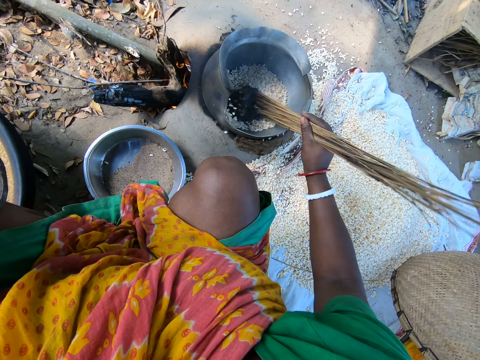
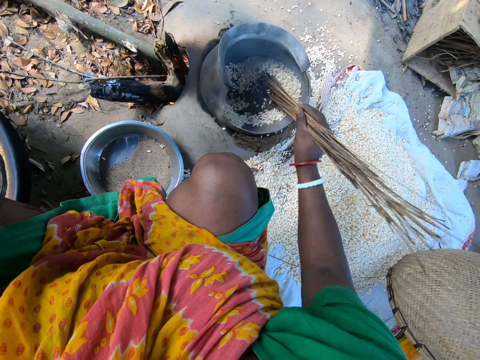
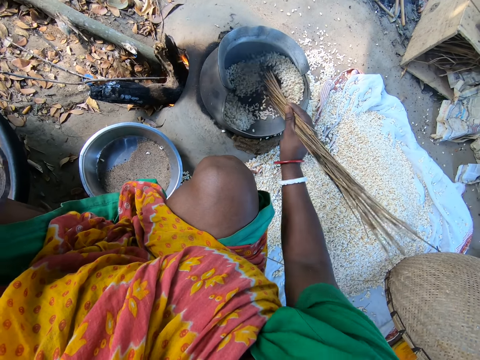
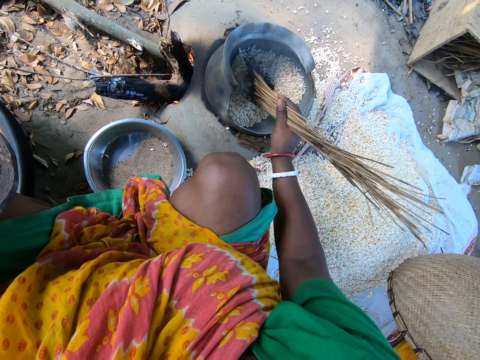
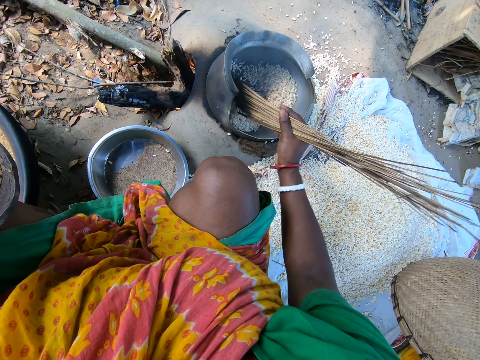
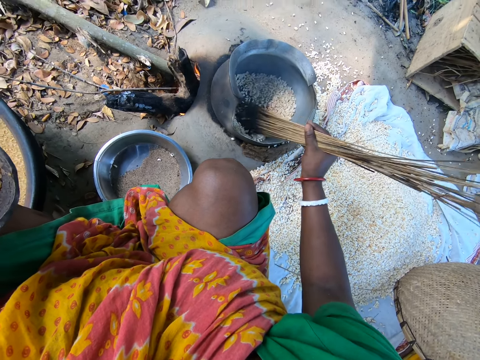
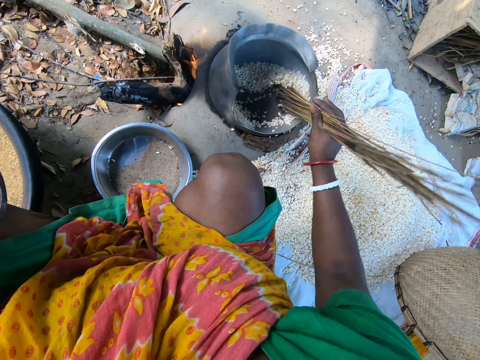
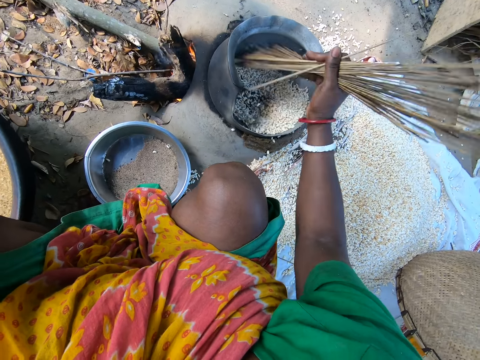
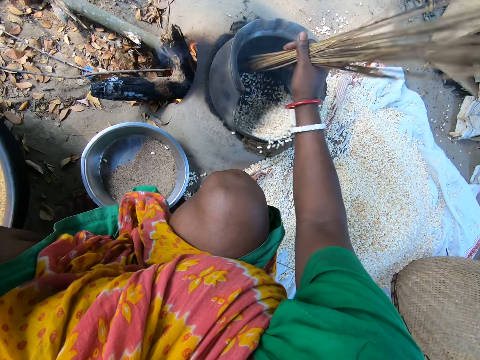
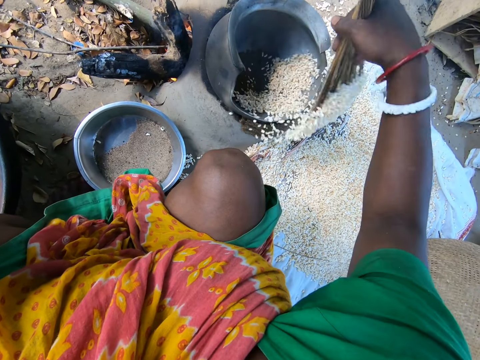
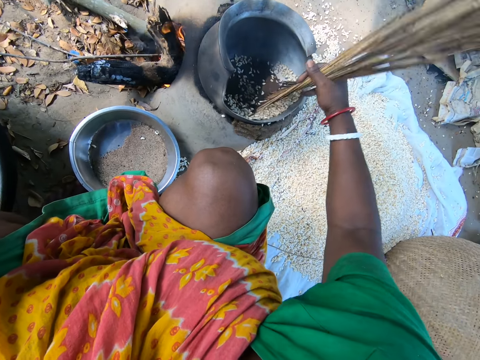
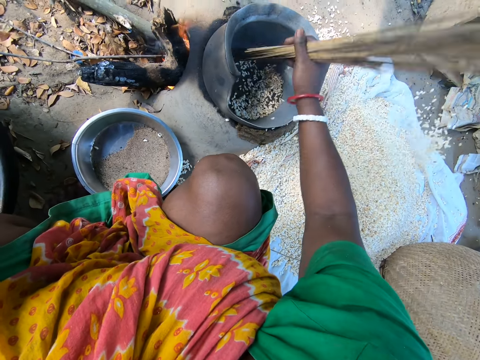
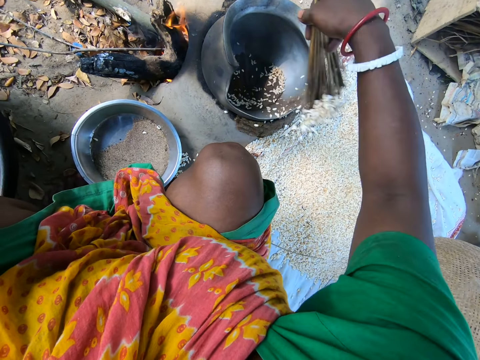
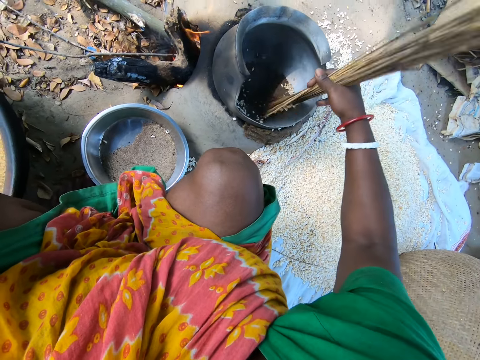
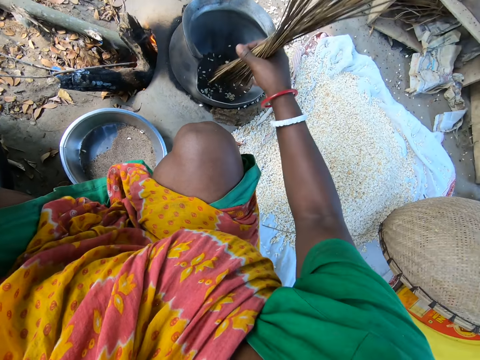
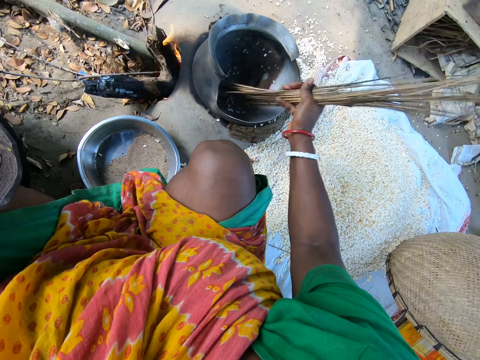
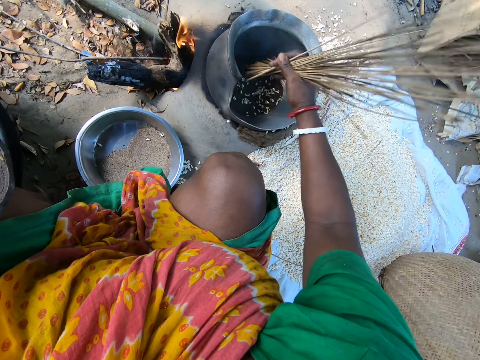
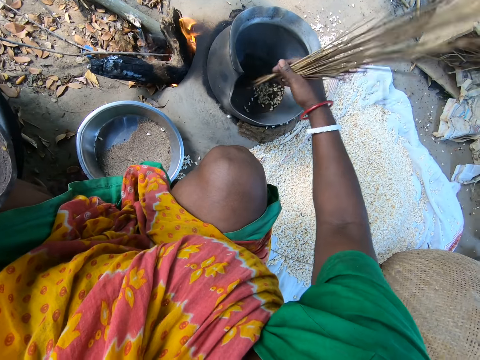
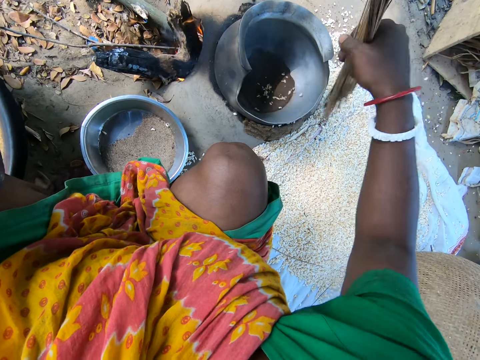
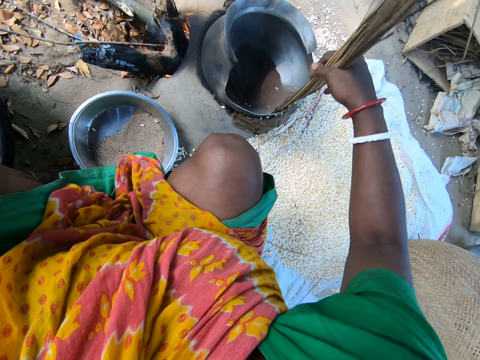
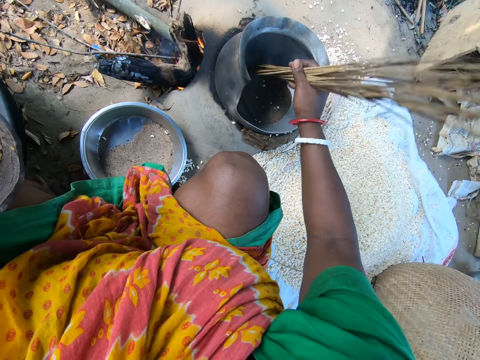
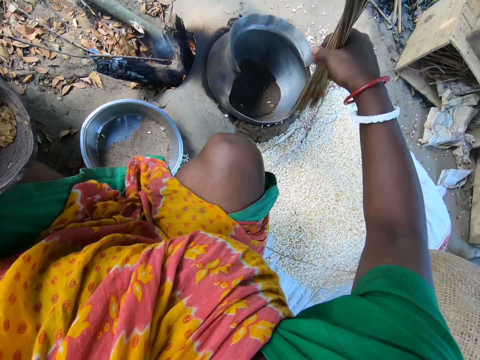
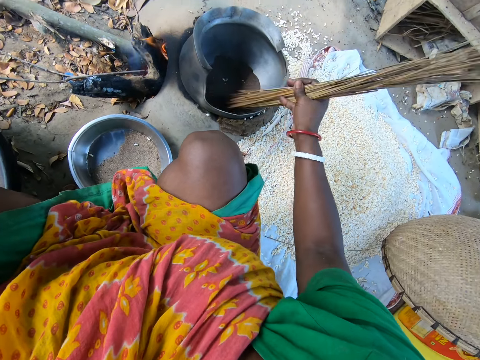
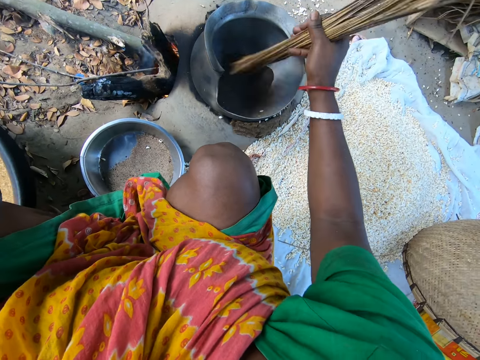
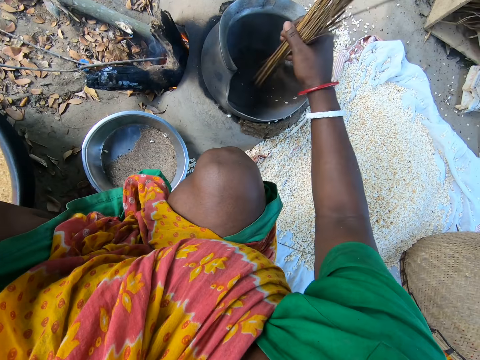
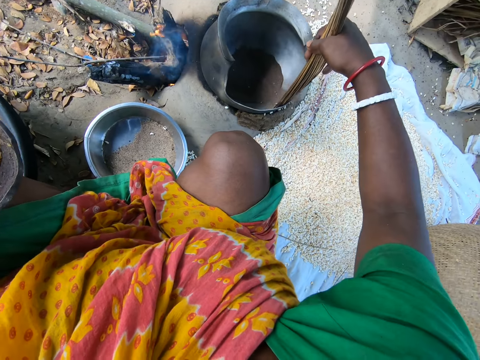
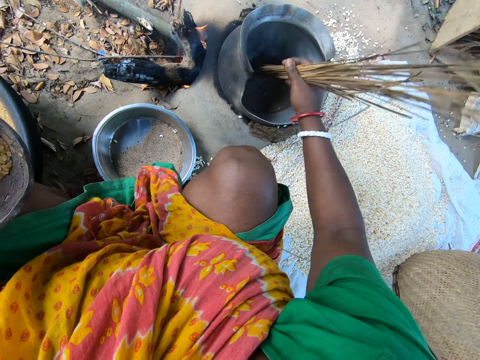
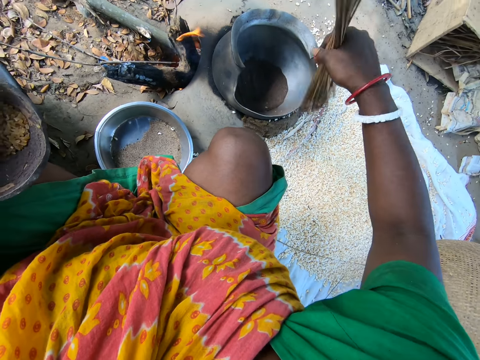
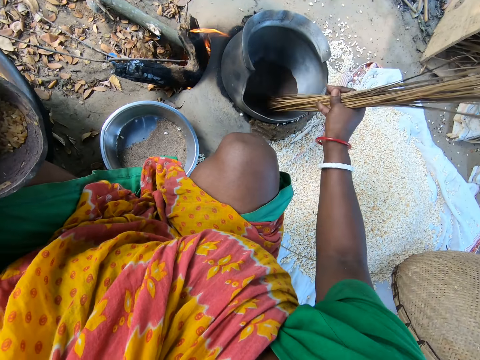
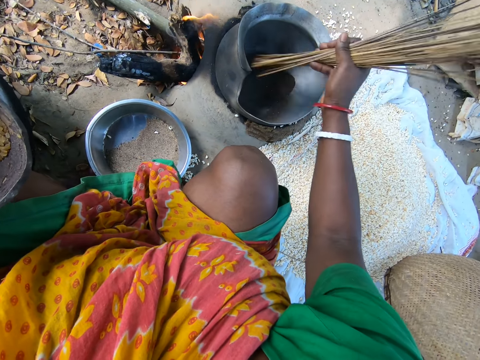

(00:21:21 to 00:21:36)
The camera wearer removes cooked popcorn from a metal pot using coconut sticks onto clothing on the ground. They pour cereals from the pot to the ground with the broom. They stir the cereals in the pot with the broom. They pour the cereals from the pot to the ground with the broom. They stir something in the pot. They pour the cereals from the pot to the ground with the broom.

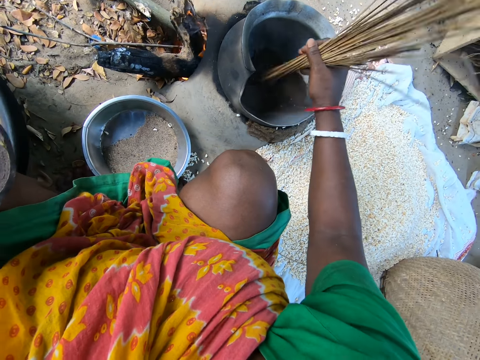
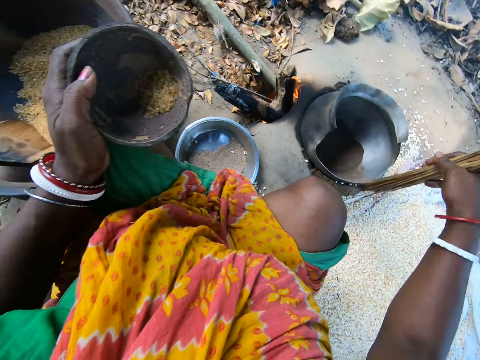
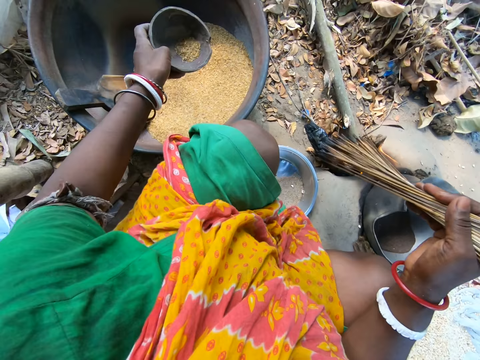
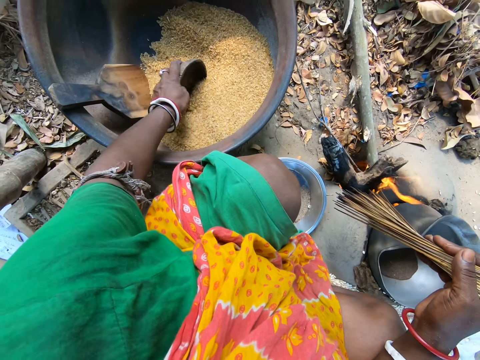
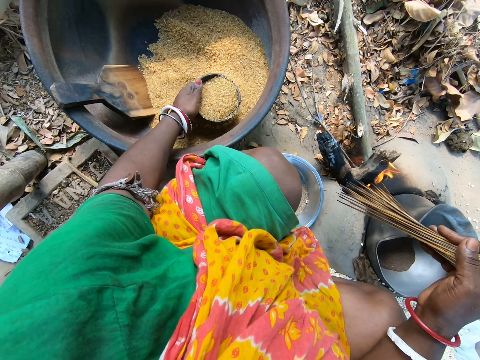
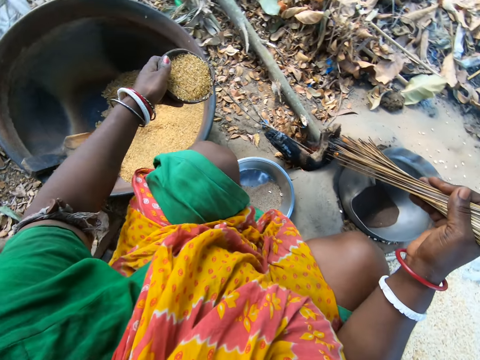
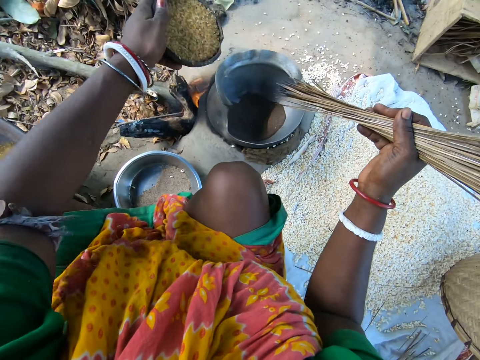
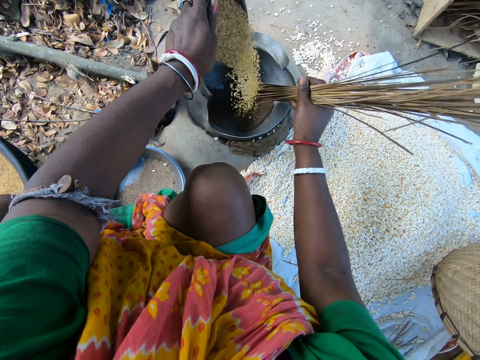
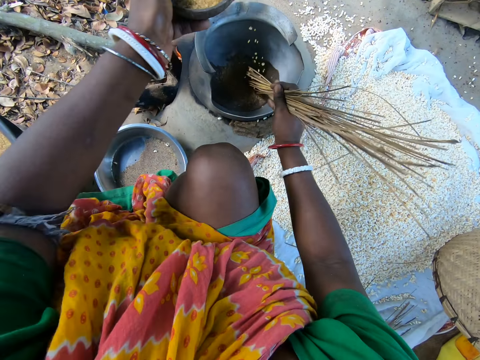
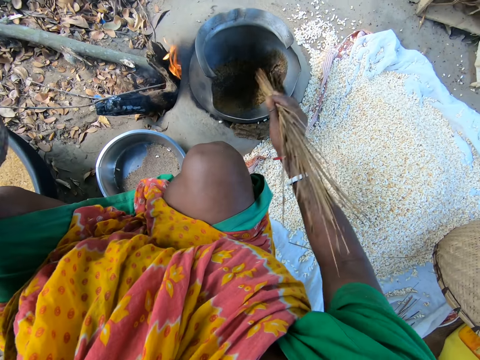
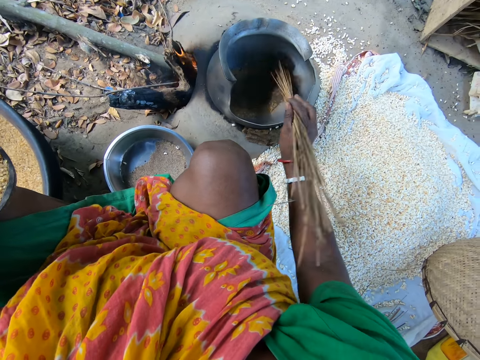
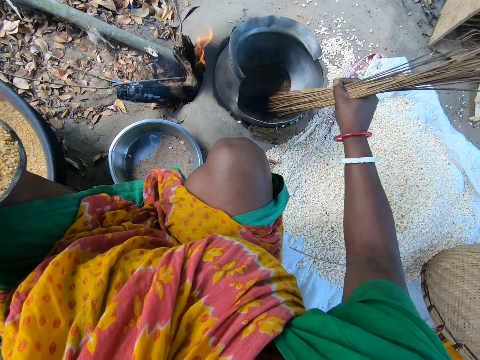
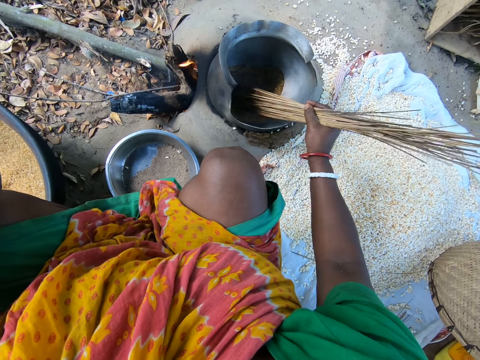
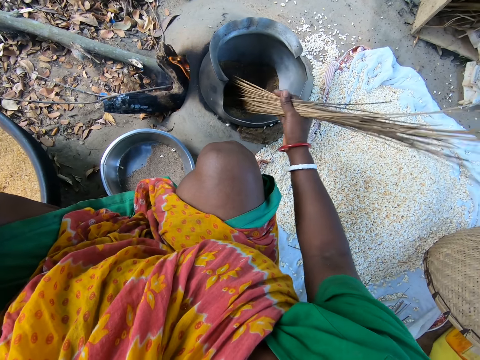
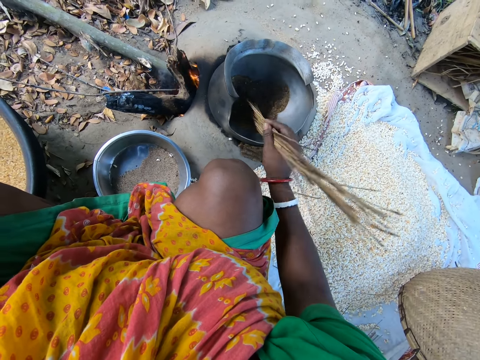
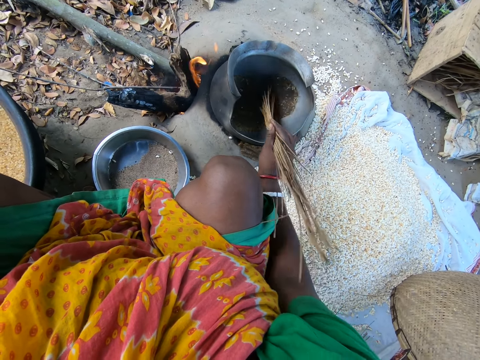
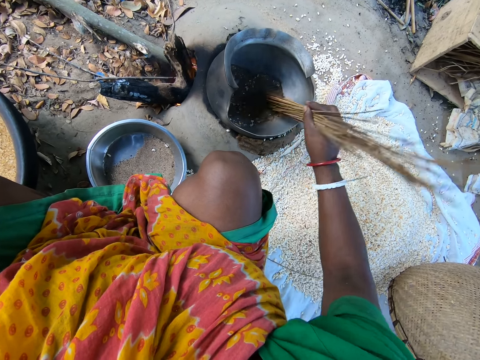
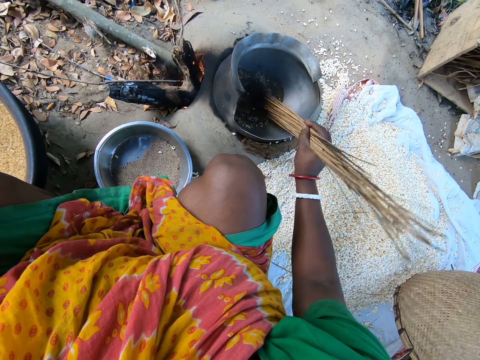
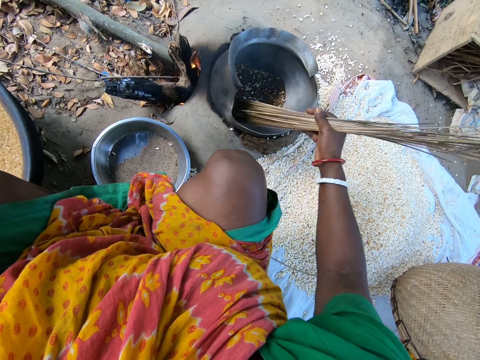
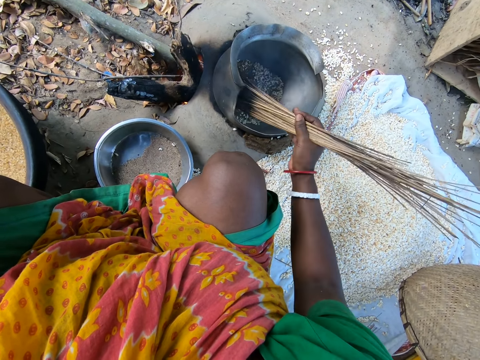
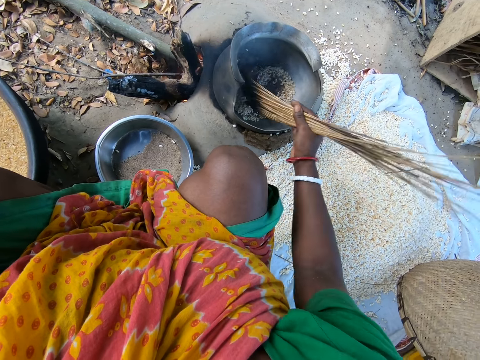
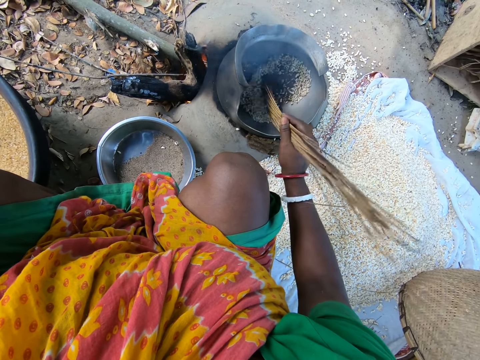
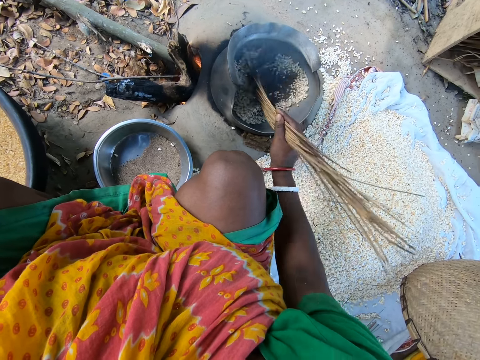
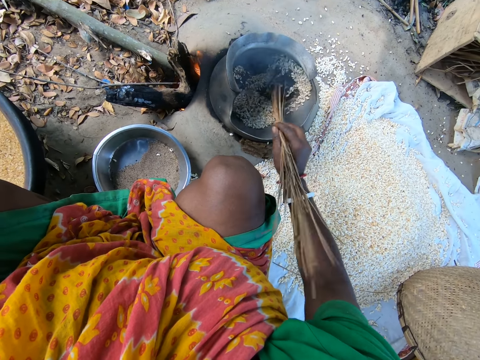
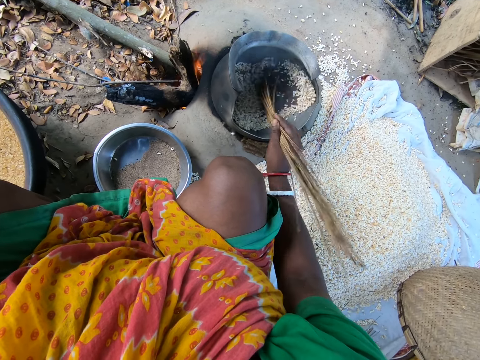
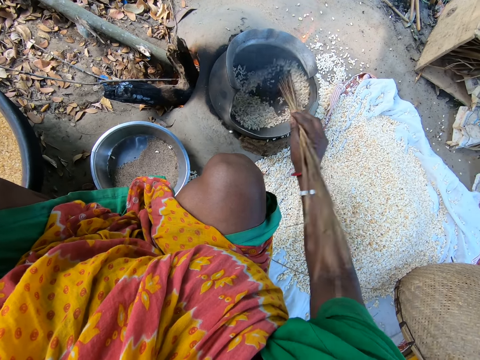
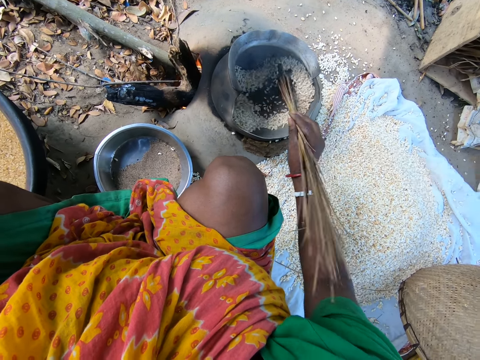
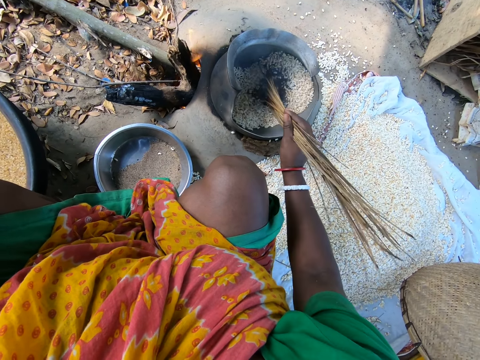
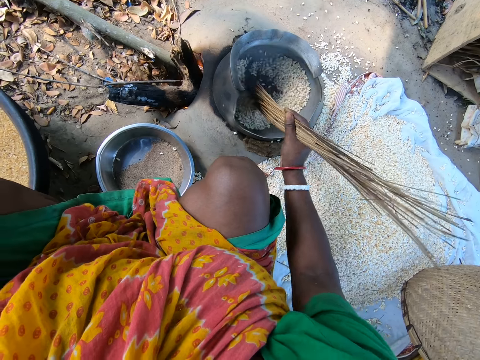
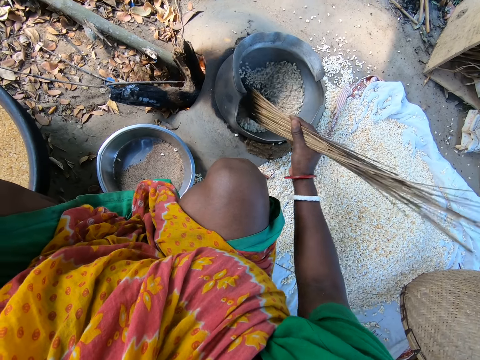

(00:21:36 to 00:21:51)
The camera wearer stirs something in the pot. They pour cereals from the pot to the ground with the broom. They add some popcorn maize in a metal pot. They scoop the cereals from the pot on the ground with the bowl. They sand roast popcorn in the metal pot. They pour the cereals from the bowl into the pot on fire. They stir the cereals in the pot with the broom.
